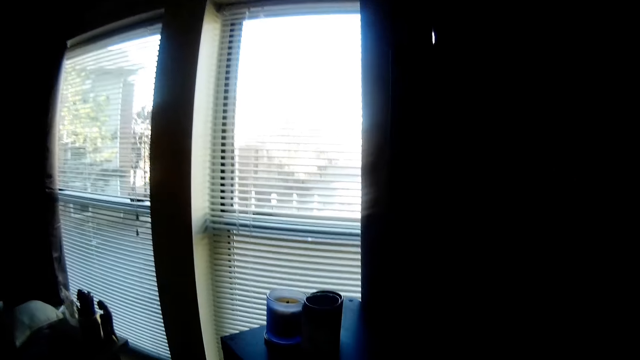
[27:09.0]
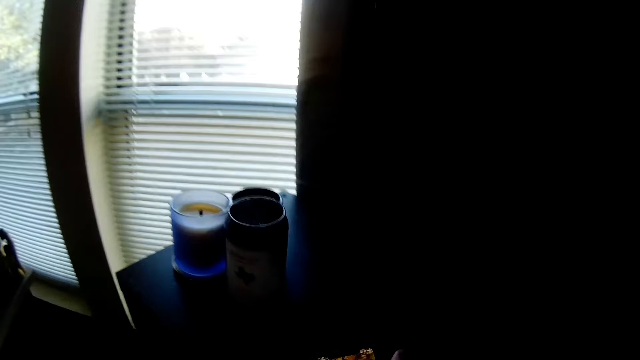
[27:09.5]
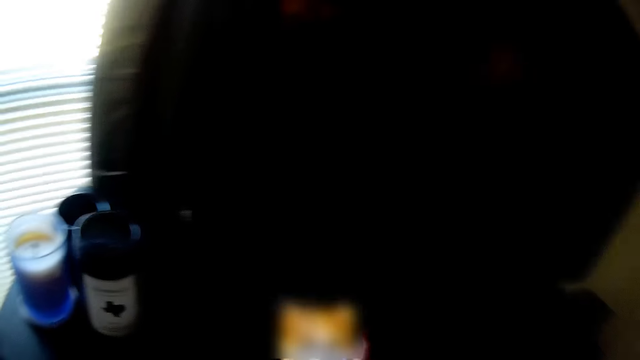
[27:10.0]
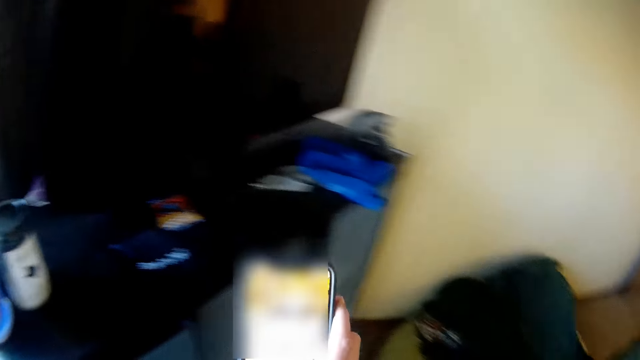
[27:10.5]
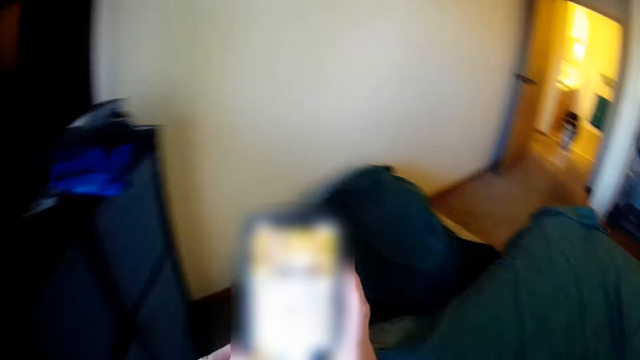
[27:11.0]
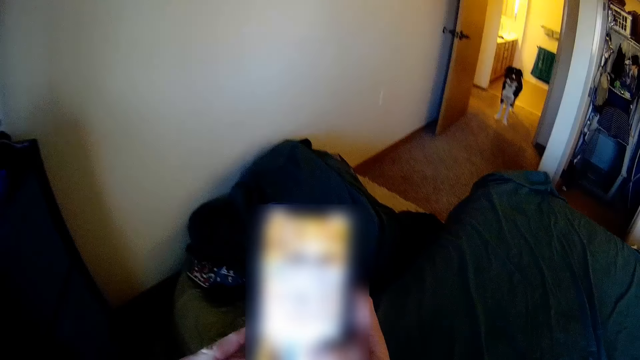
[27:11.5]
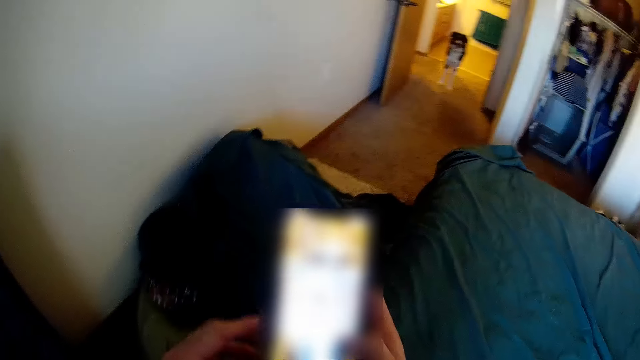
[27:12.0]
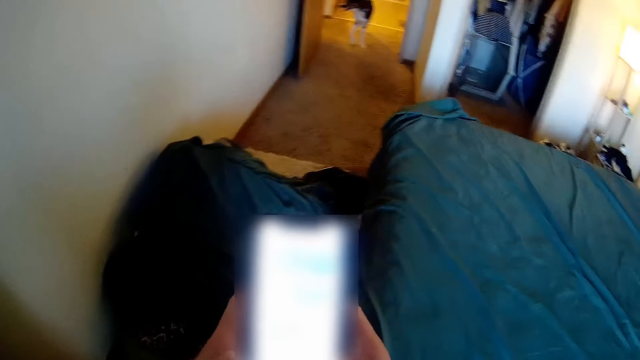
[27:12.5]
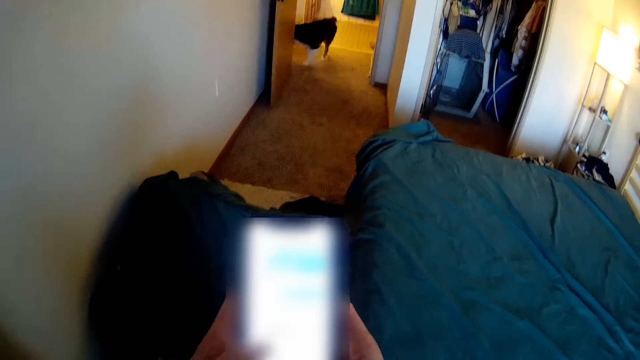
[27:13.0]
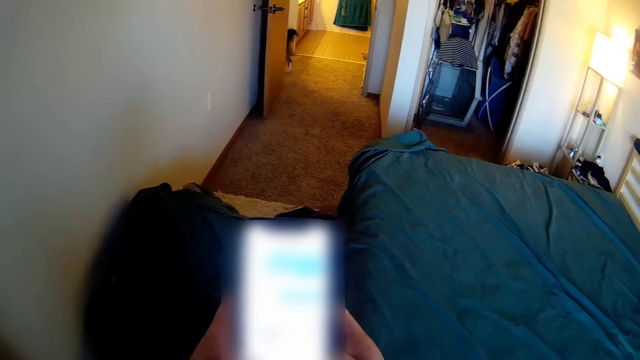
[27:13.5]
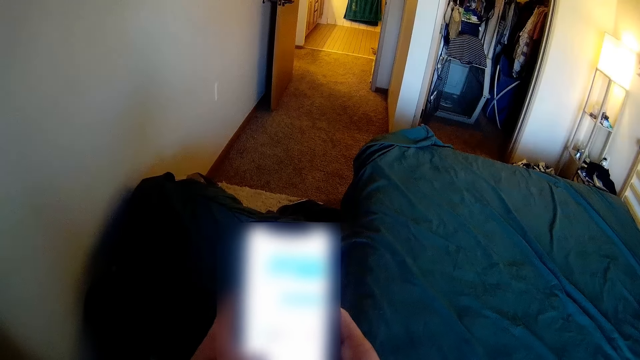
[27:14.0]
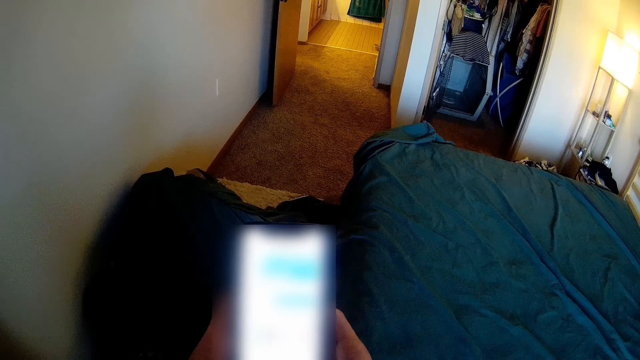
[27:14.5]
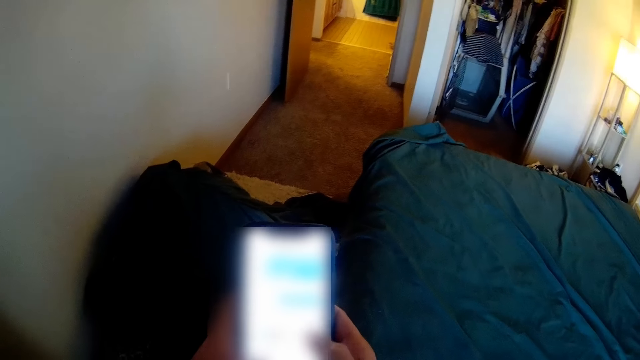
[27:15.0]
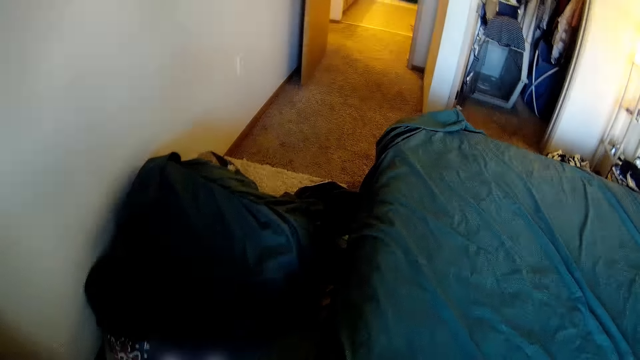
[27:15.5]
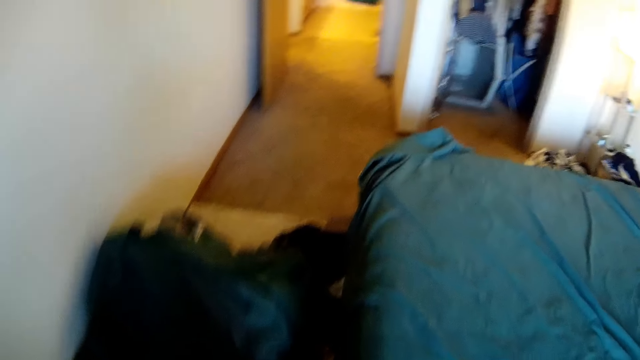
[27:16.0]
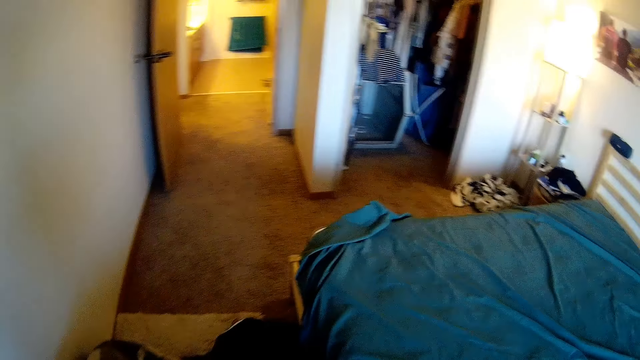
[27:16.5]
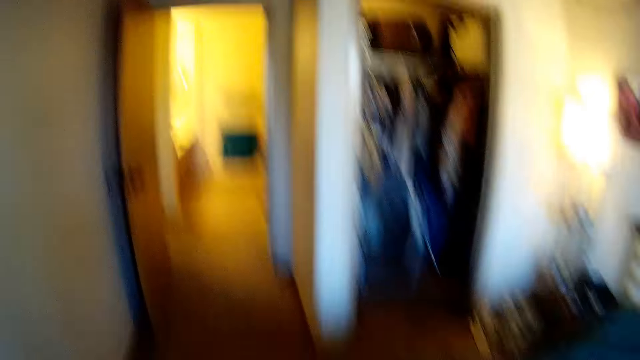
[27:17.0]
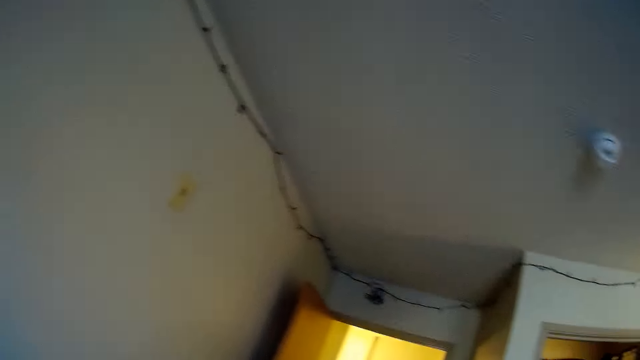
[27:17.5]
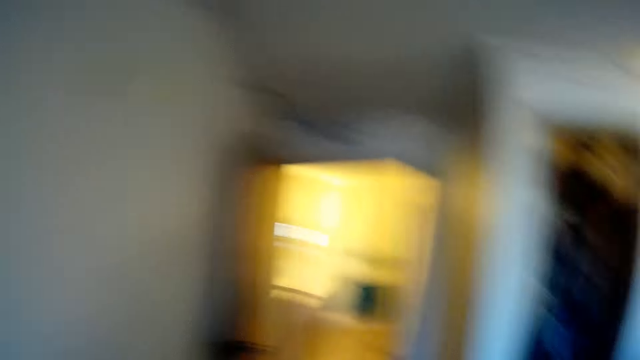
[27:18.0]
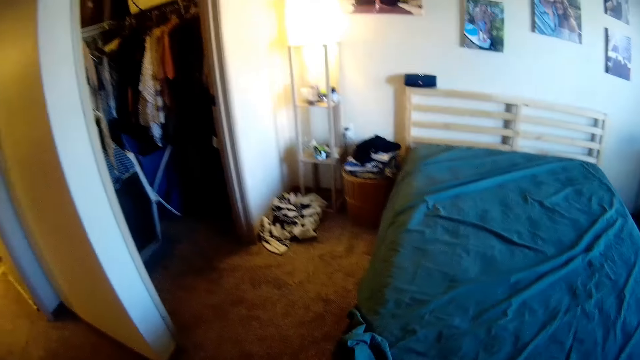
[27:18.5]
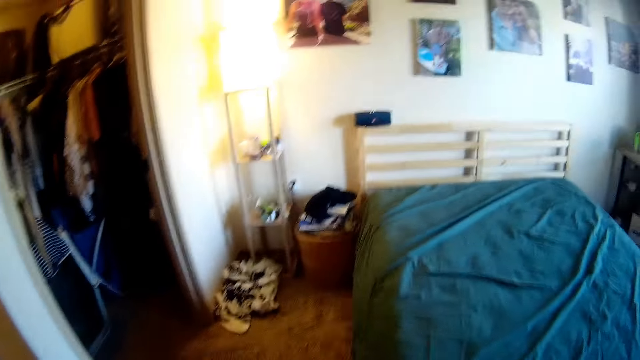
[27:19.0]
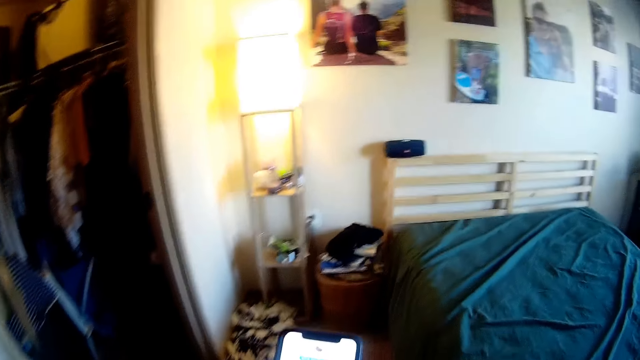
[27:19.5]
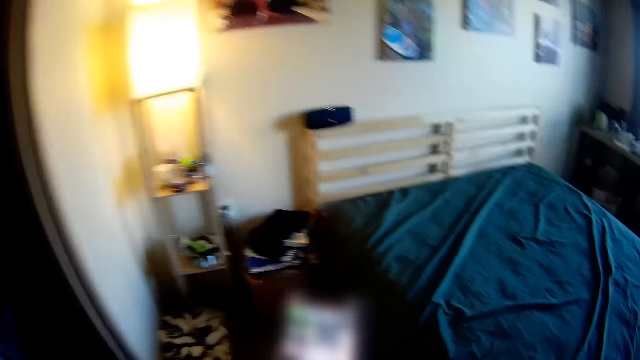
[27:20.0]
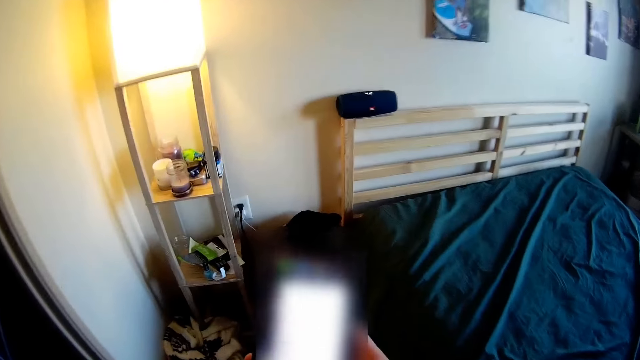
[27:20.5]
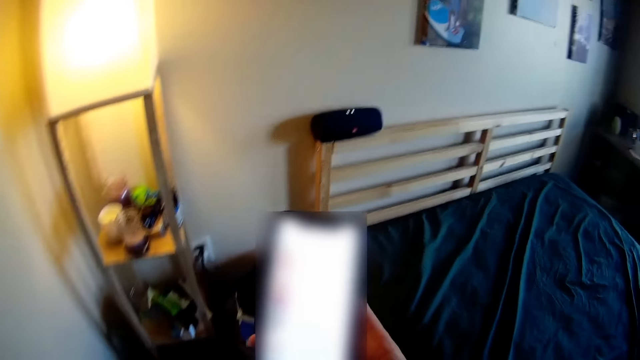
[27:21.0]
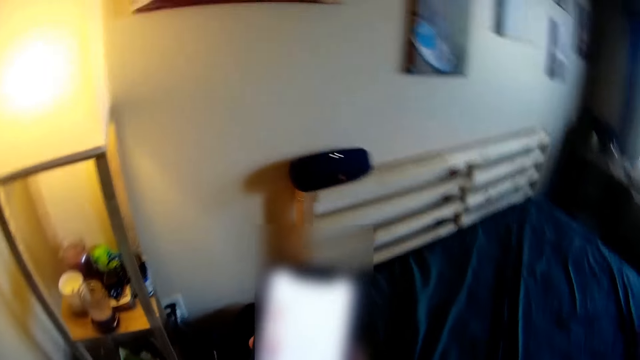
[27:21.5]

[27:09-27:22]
The camera wearer picks up a phone with his hand. He operates the phone with his hand. He looks at the phone. He lowers his hands, walks forward, stares at the ceiling, walks forward, moves his phone forward and stares at his phone.

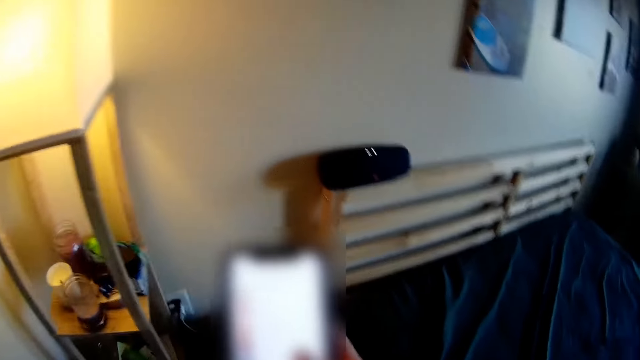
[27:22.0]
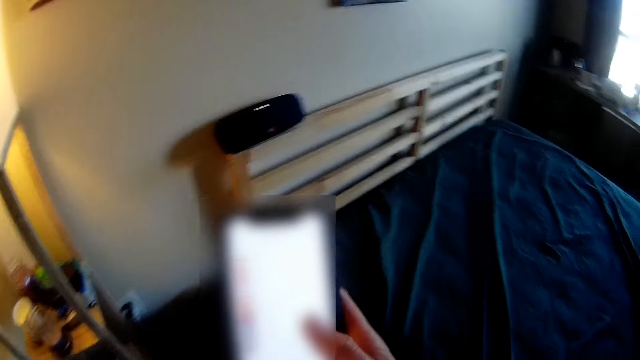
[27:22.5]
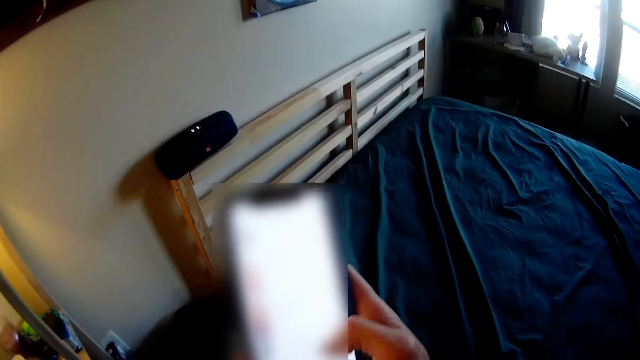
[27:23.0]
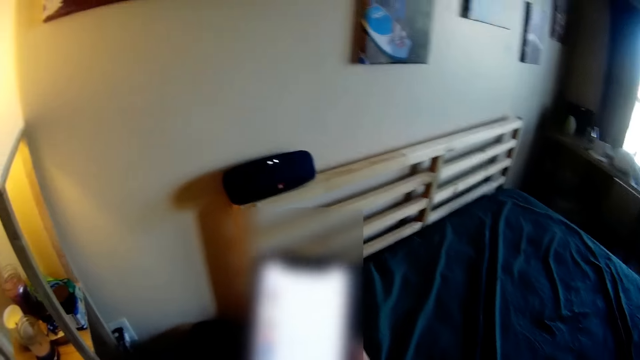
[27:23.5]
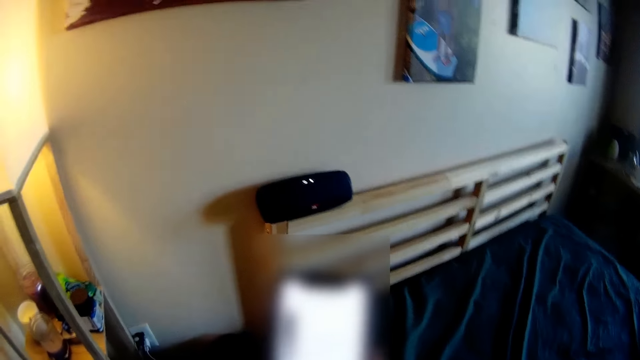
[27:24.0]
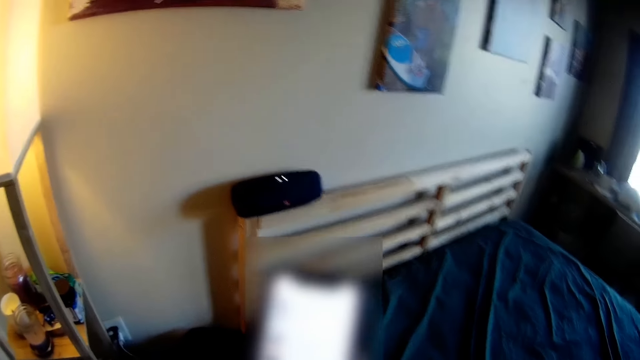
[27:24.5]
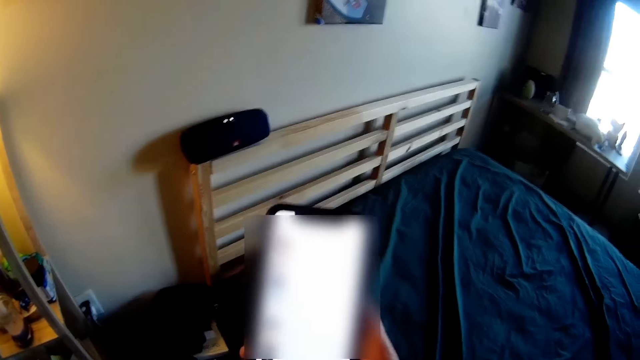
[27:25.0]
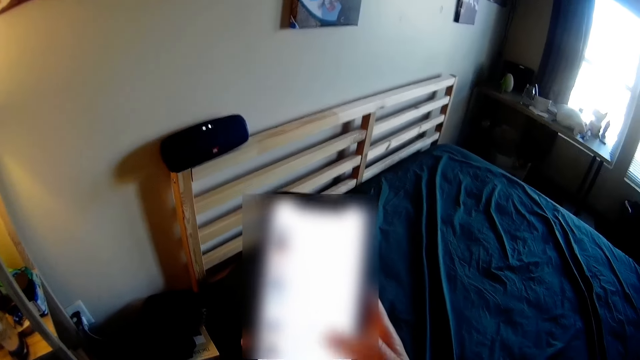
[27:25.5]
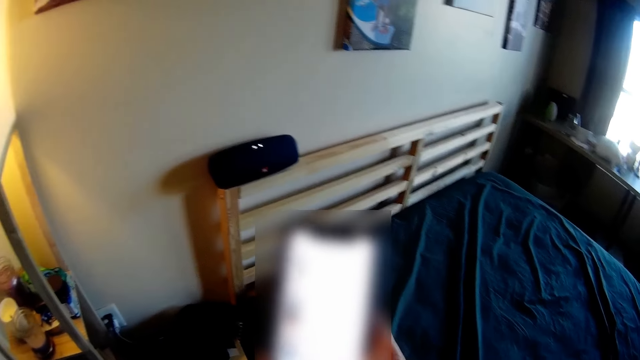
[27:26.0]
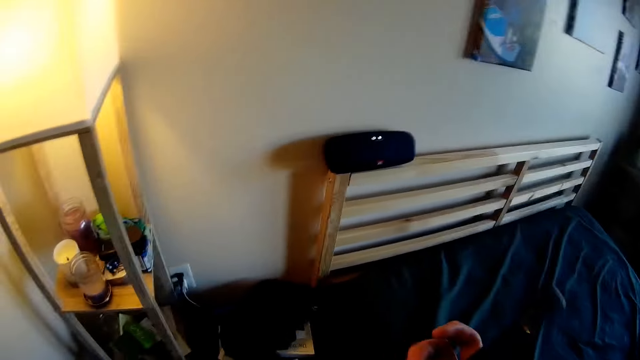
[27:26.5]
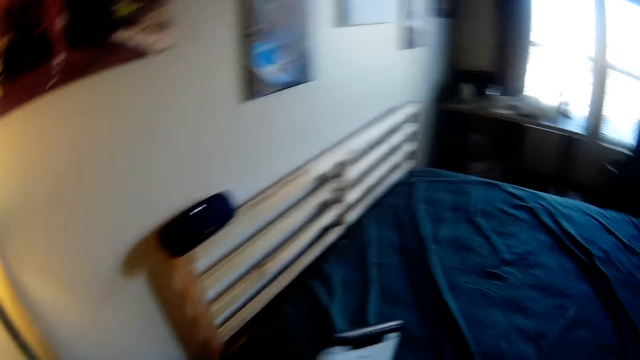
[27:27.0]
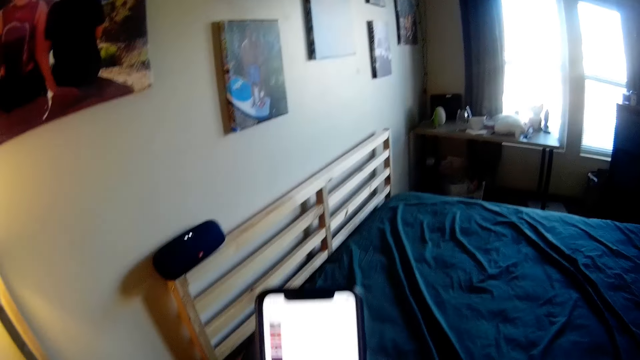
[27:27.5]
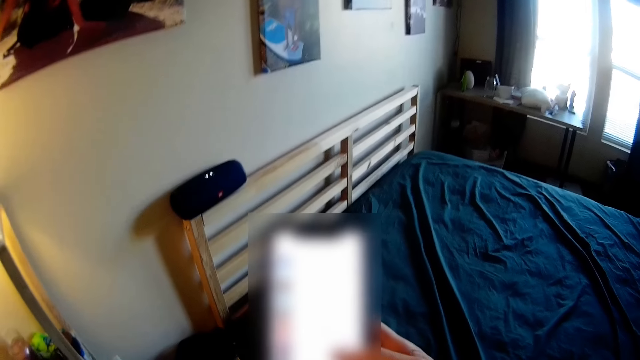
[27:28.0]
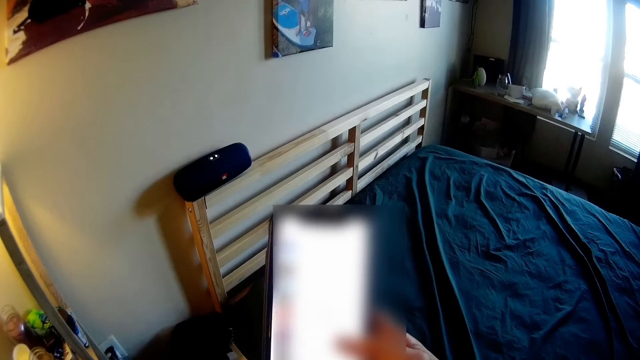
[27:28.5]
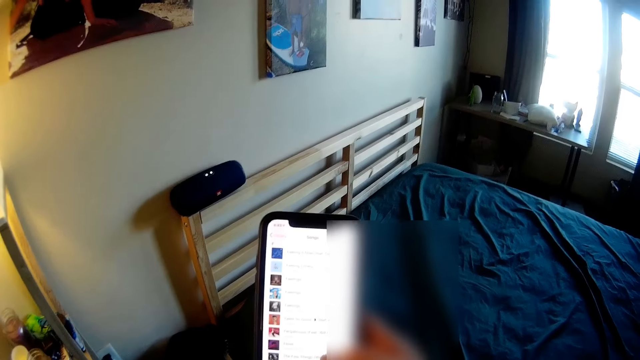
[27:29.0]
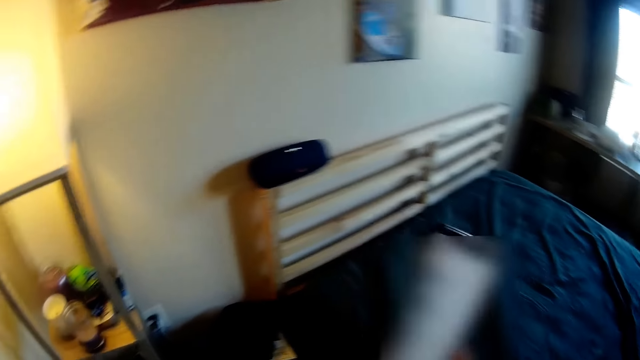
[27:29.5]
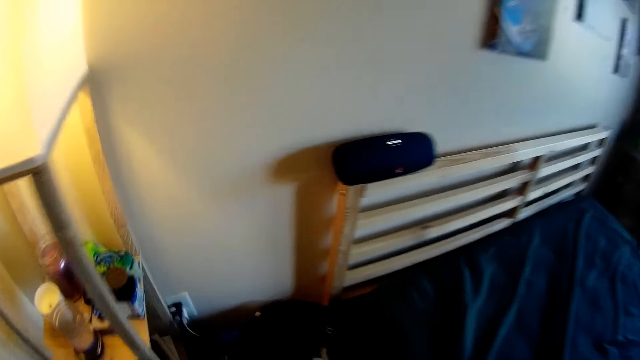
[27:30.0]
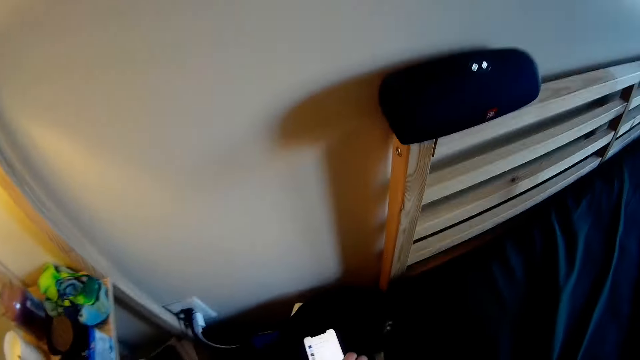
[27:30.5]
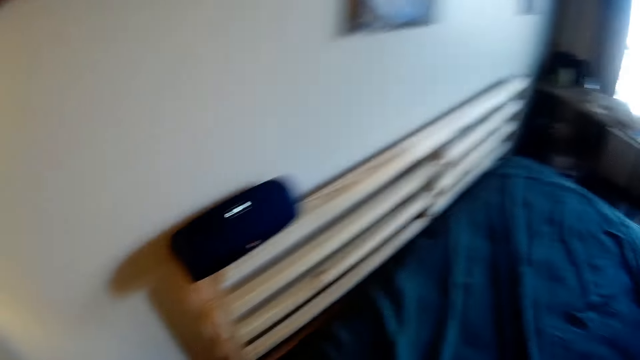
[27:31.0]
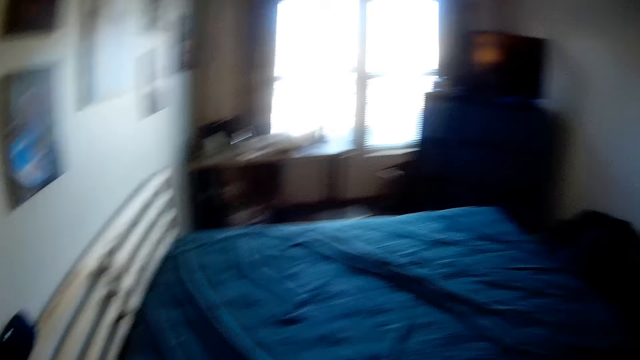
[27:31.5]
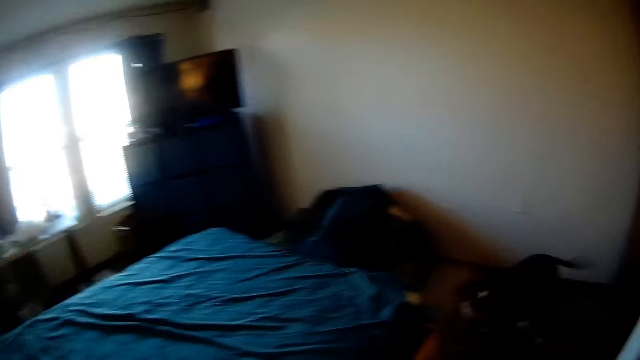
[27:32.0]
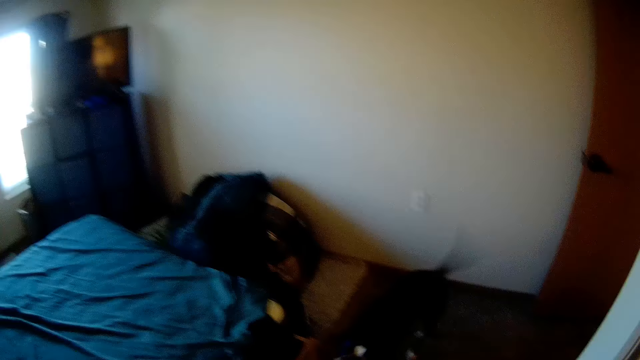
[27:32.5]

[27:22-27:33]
The camera wearer operates his phone with his finger. He lowers his hand, stares at his phone, lowers his hand and moves forward. He drops the phone on a table with his right hand. He looks around. A dog moves in the room. The camera wearer walks forward.
